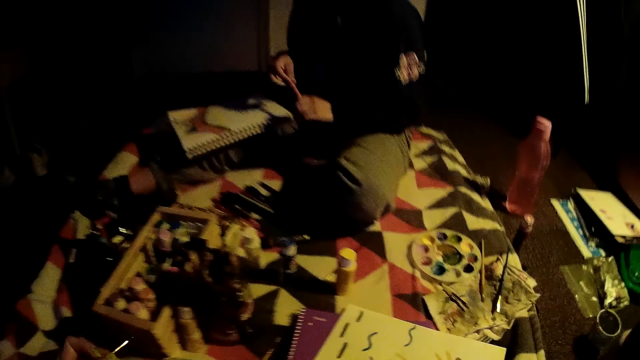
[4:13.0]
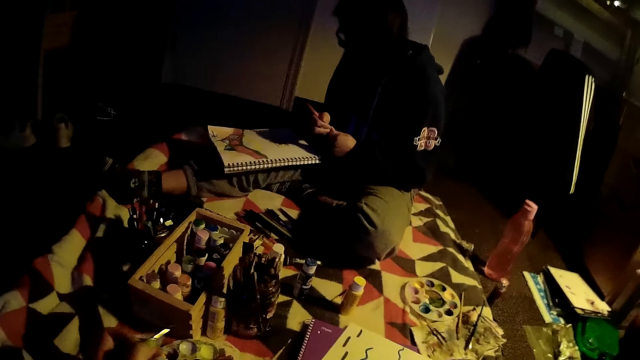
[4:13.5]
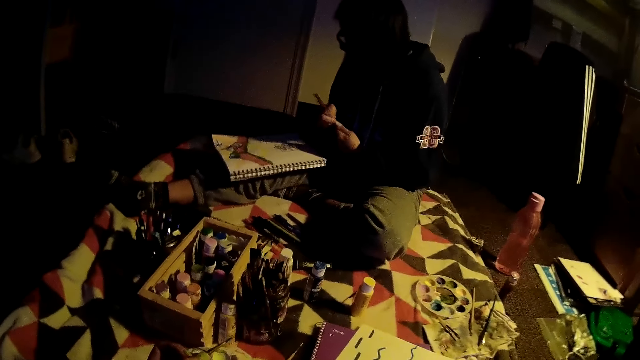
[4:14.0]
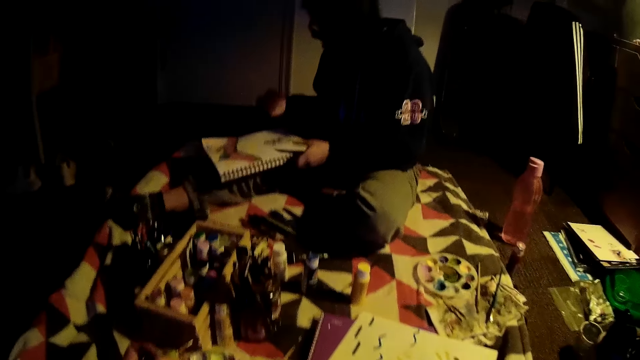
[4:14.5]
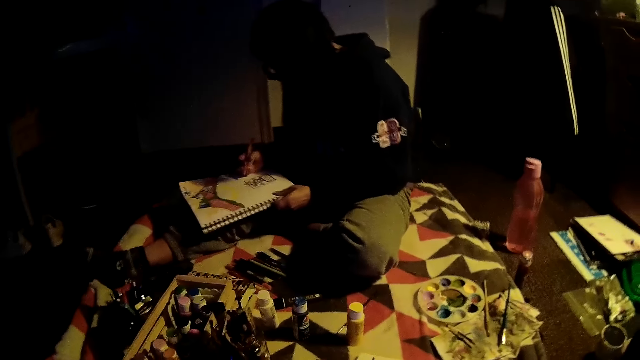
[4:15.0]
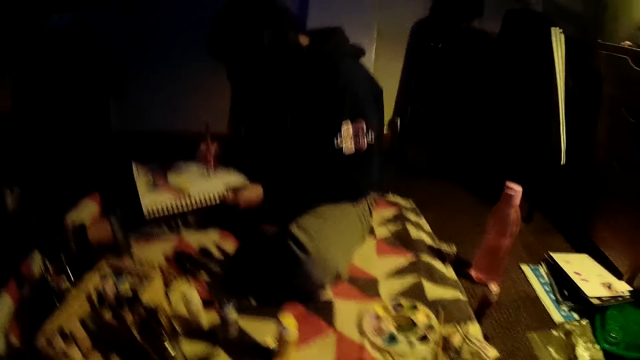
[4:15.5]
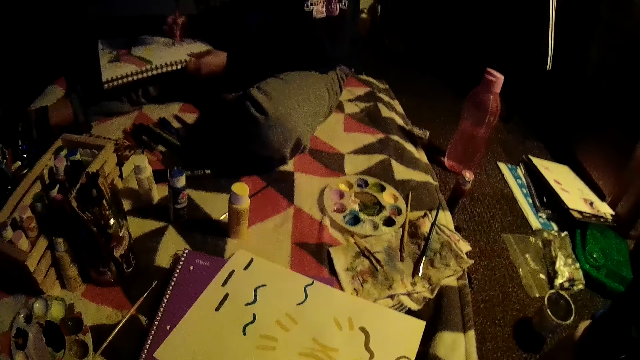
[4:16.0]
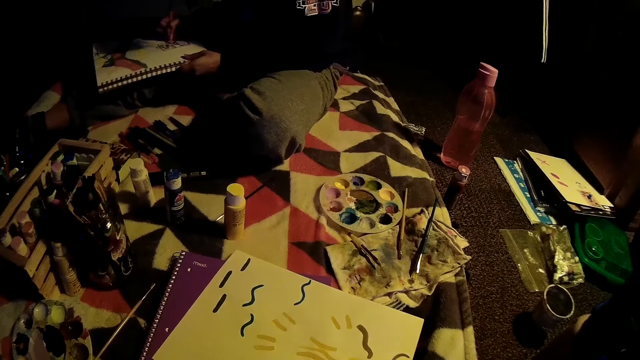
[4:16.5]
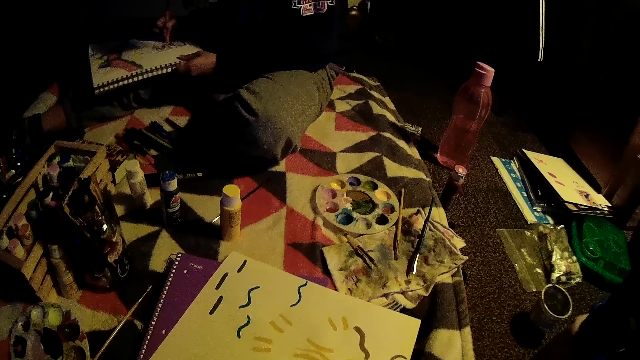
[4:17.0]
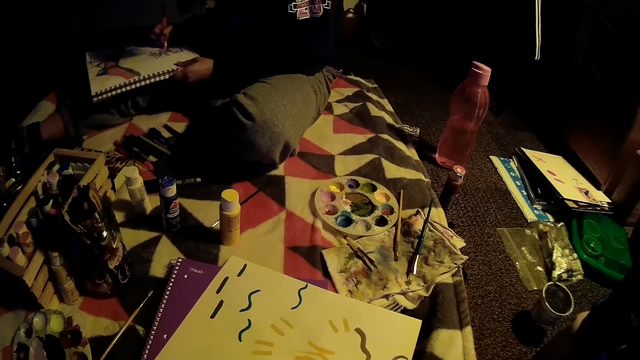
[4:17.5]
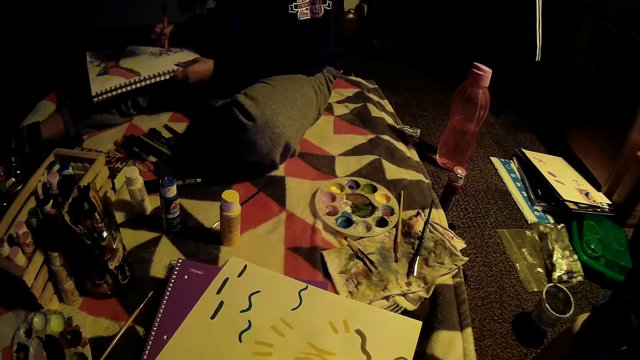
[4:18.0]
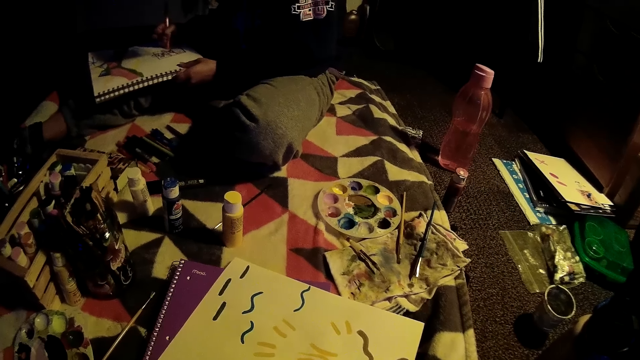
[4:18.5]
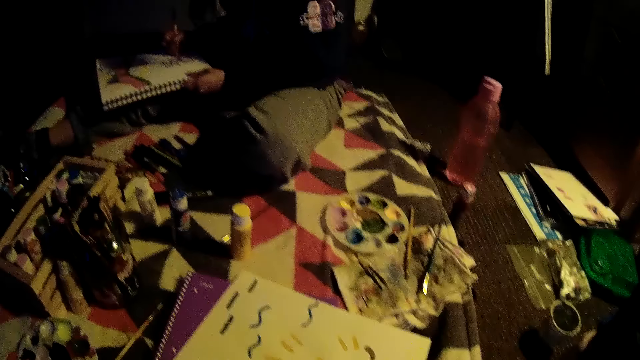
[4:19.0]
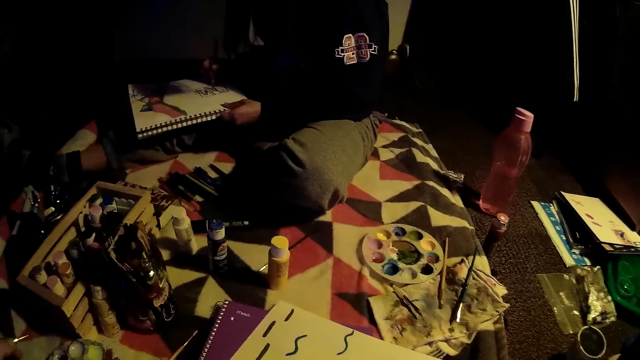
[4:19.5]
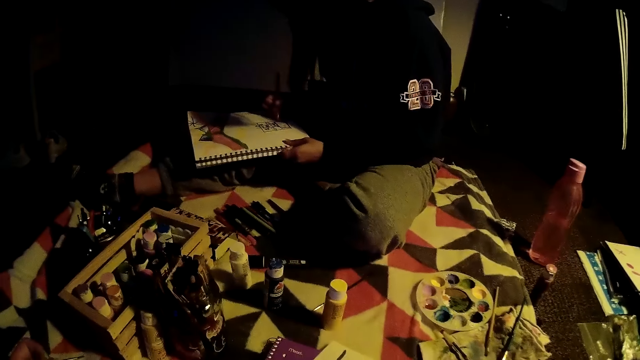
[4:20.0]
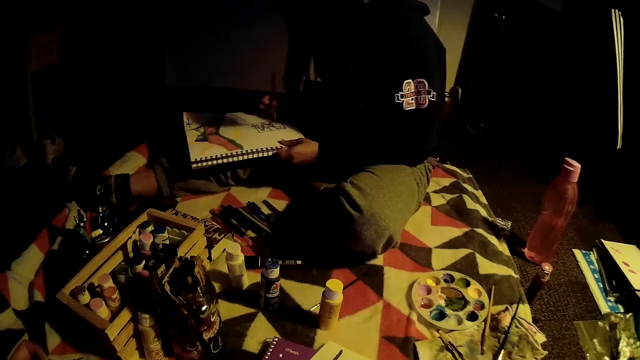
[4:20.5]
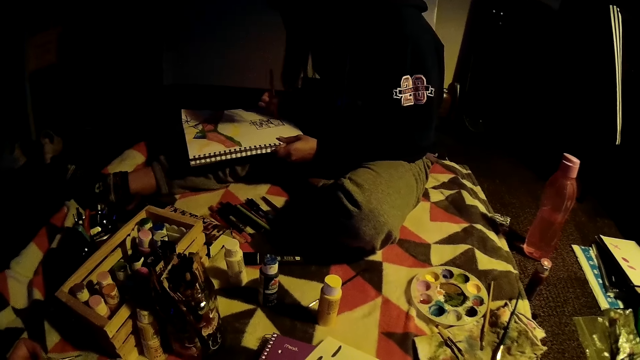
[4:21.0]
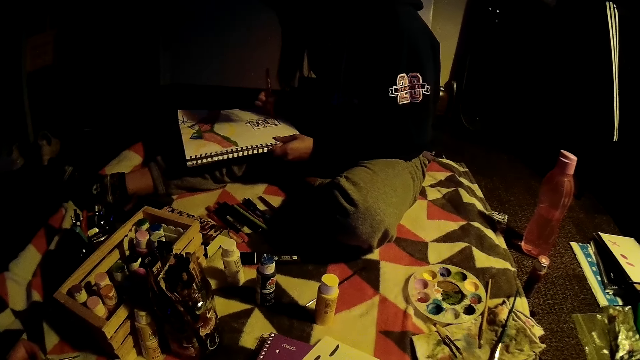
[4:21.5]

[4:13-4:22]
A woman opens a color pen.

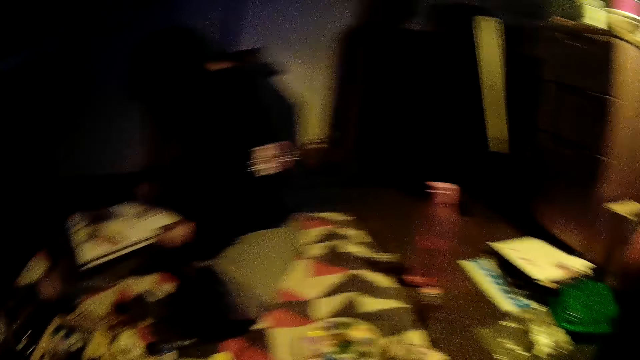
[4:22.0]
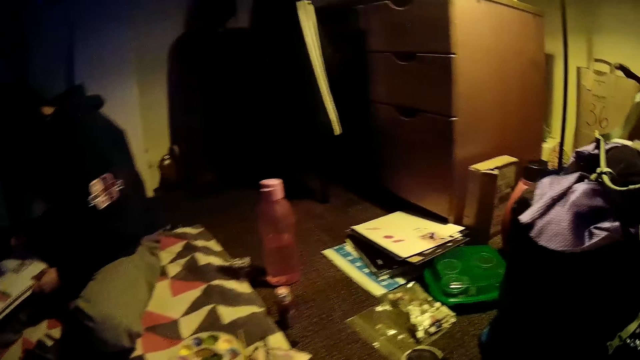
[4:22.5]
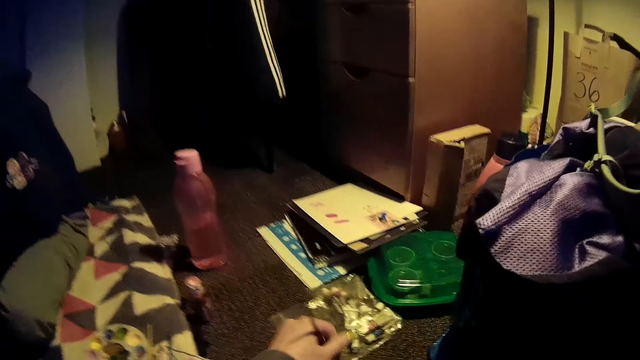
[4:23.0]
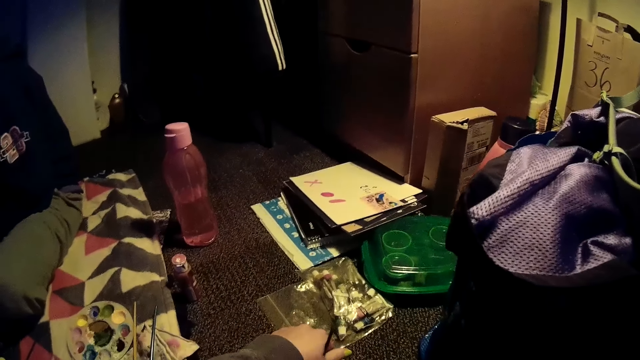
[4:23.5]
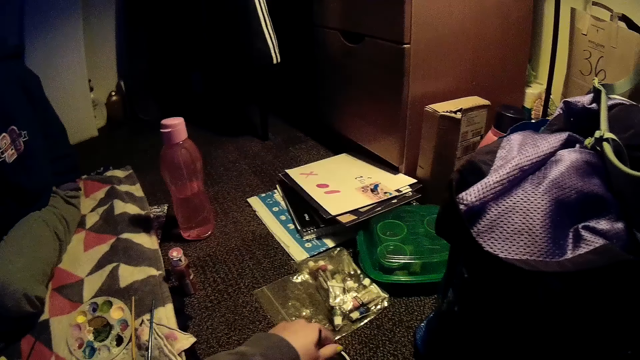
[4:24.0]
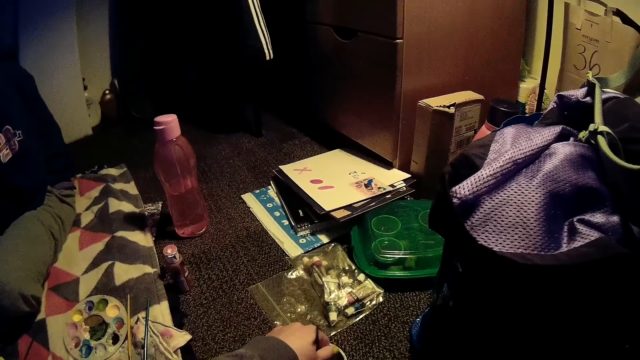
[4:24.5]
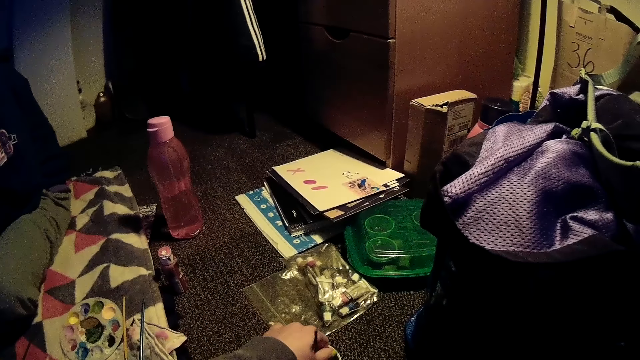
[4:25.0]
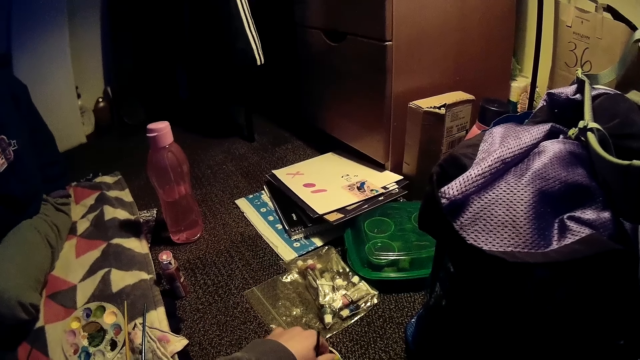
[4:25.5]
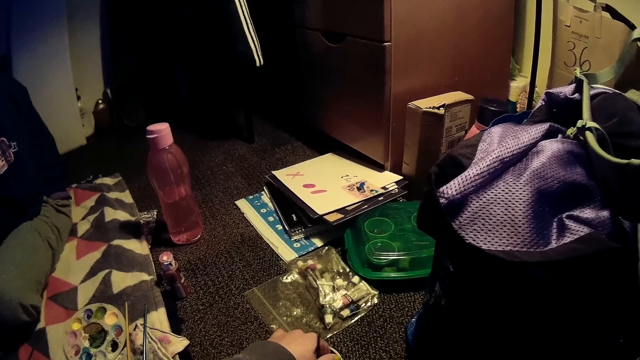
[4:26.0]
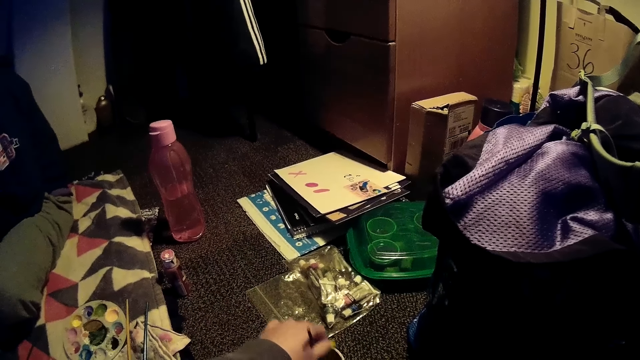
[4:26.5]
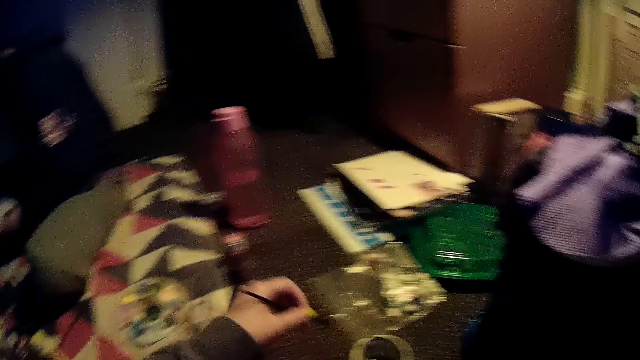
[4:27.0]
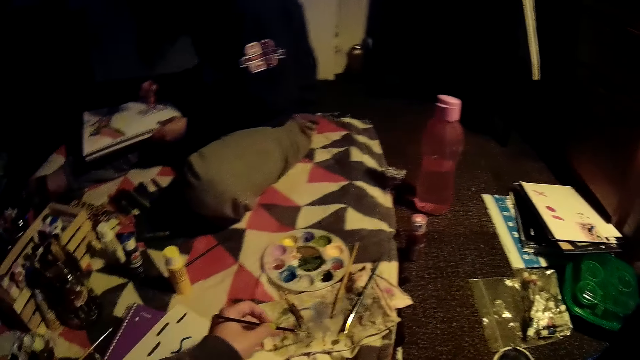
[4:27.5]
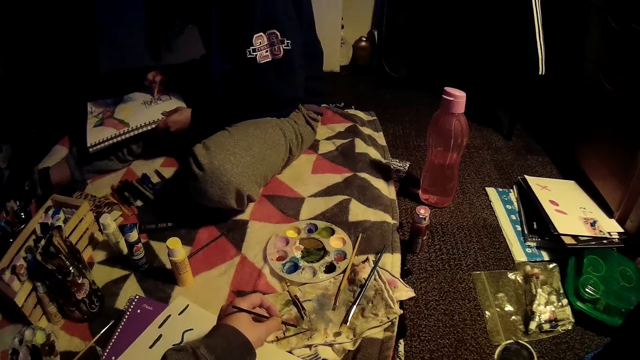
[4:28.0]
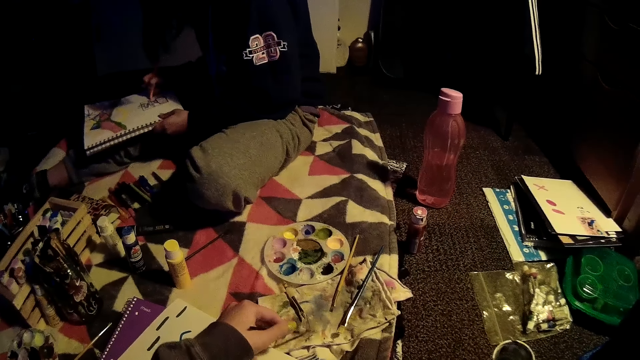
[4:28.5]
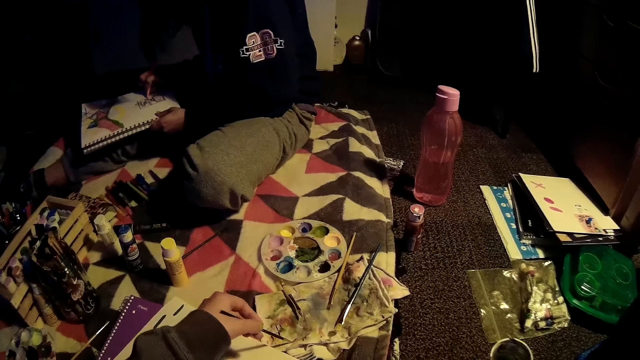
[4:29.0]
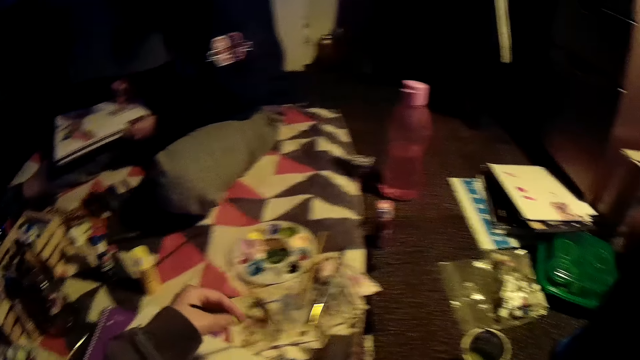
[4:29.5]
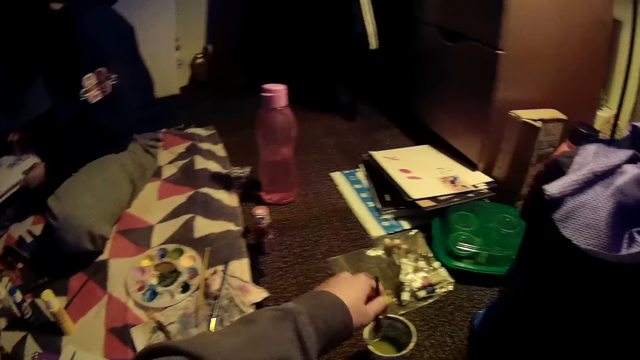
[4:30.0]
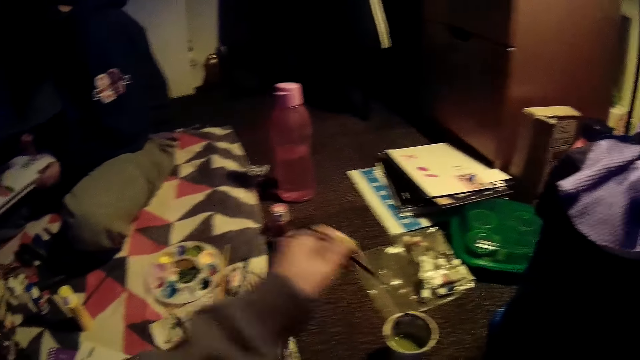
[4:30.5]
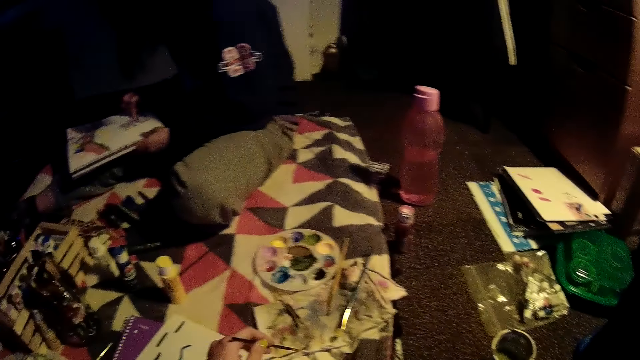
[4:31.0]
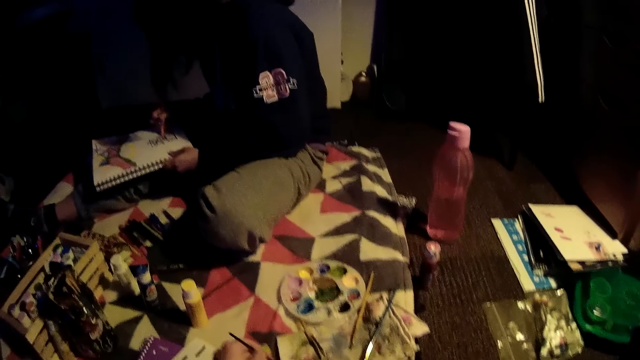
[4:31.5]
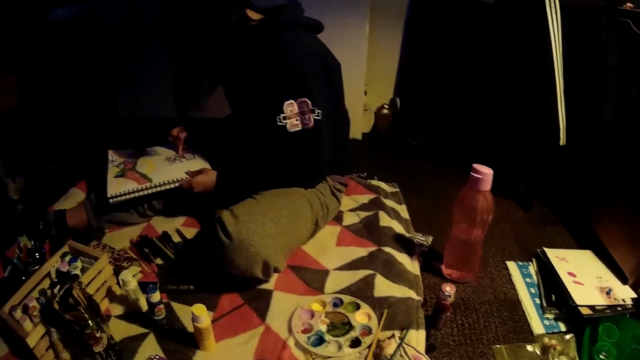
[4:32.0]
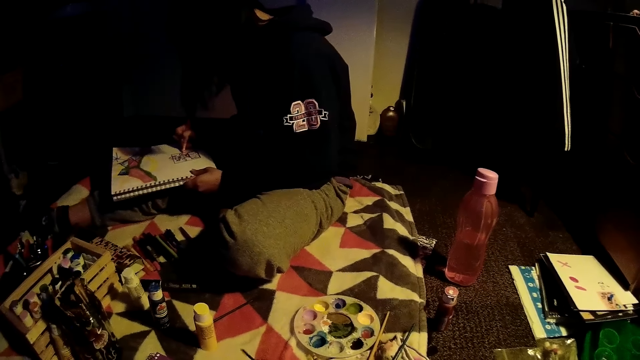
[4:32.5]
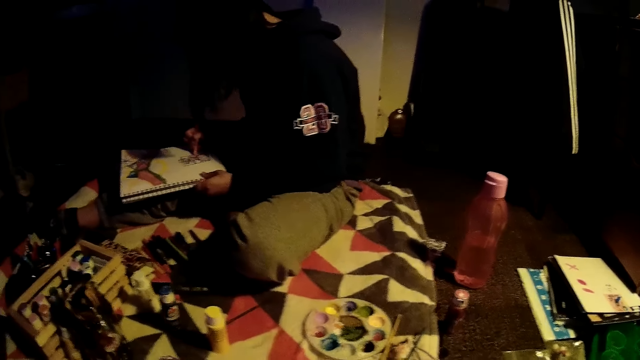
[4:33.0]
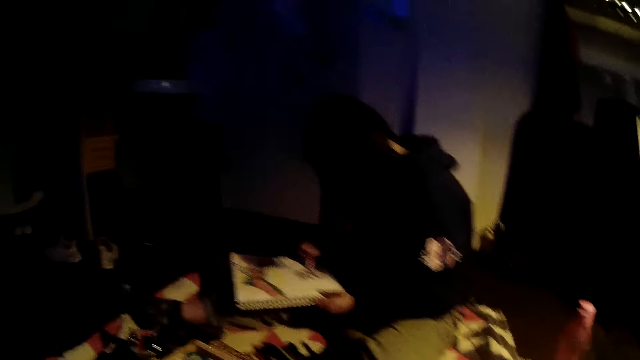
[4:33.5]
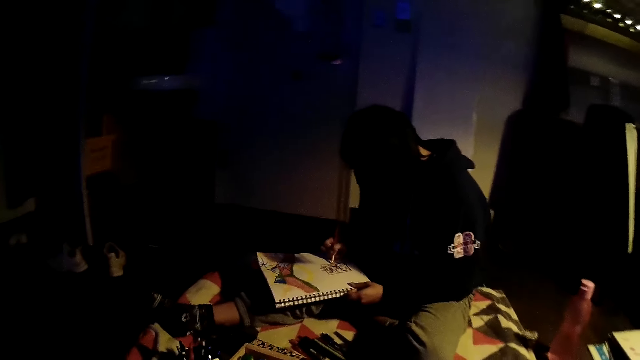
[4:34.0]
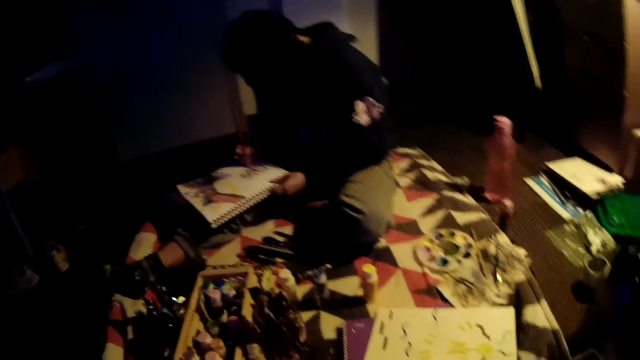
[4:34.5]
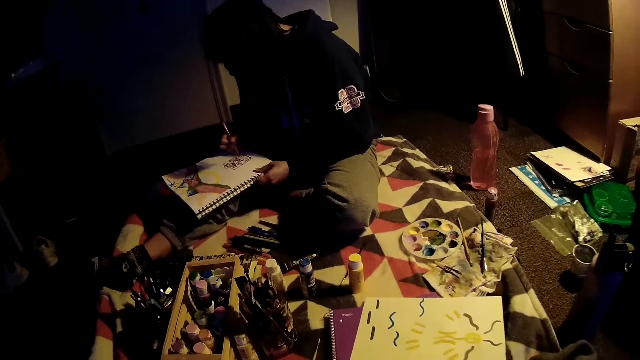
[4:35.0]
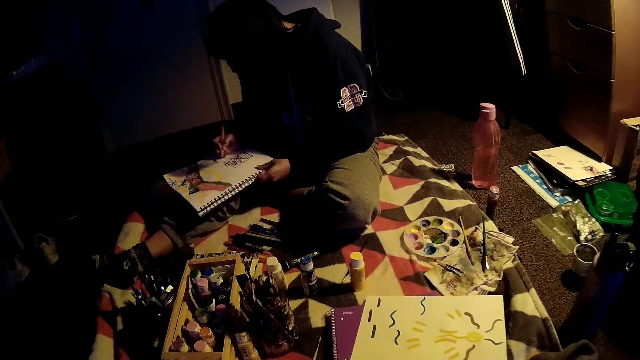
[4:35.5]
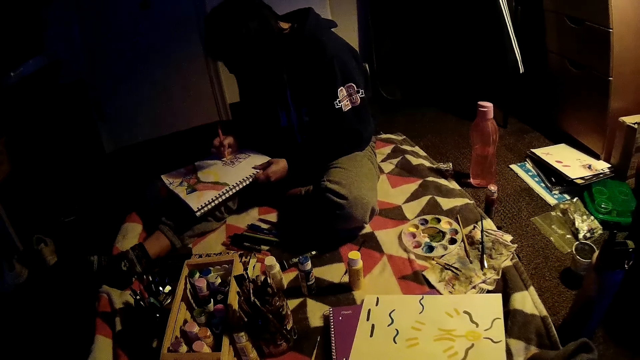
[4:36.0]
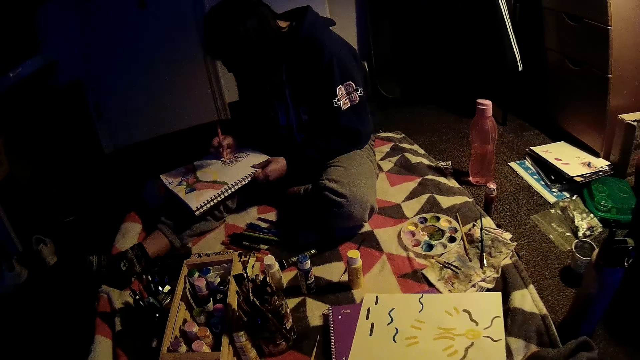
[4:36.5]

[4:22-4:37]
The camera wearer dips the brush into a cup with her left hand. She dries off the paintbrush with a cloth. She dips the paintbrush in water. She dries off the paintbrush with the cloth.
